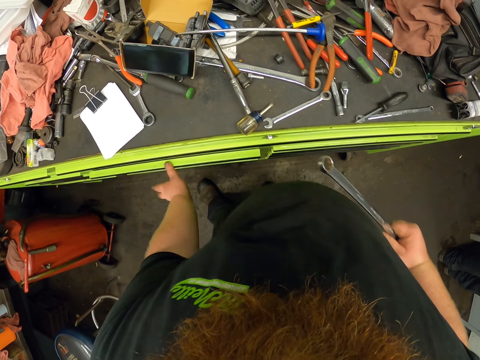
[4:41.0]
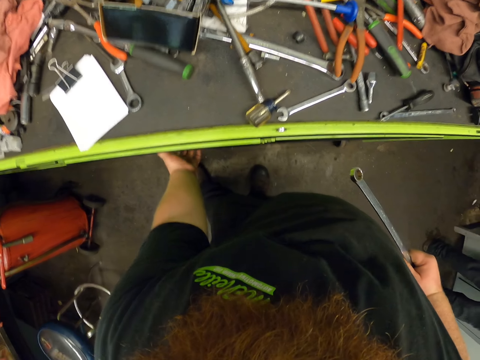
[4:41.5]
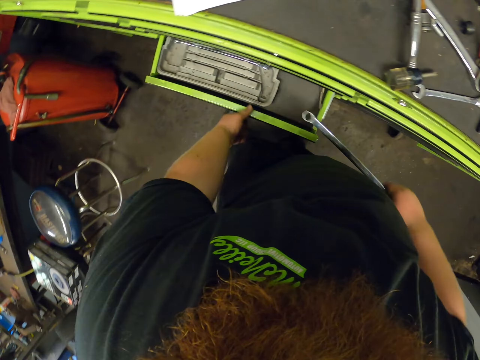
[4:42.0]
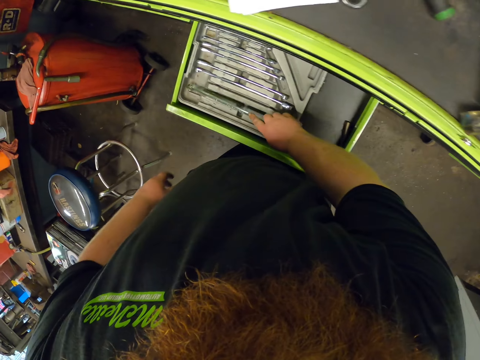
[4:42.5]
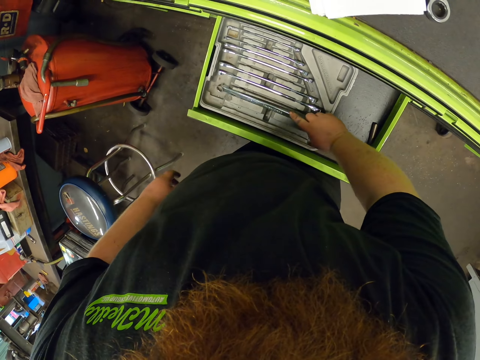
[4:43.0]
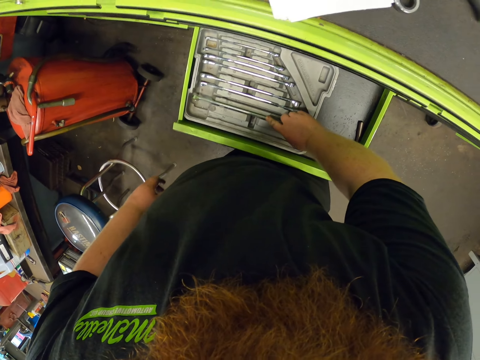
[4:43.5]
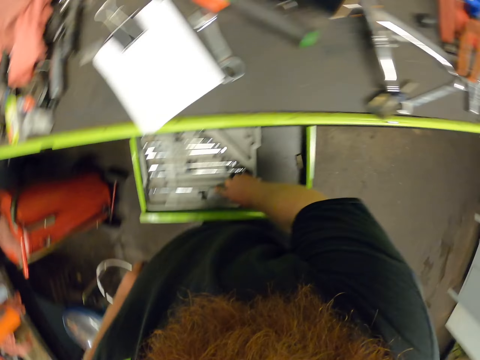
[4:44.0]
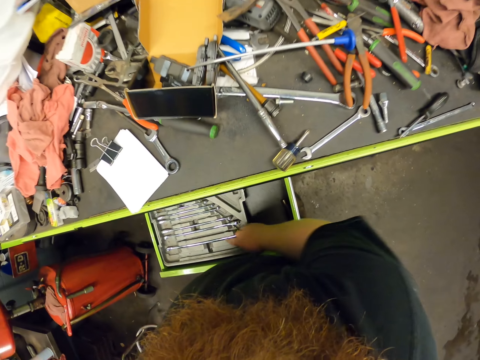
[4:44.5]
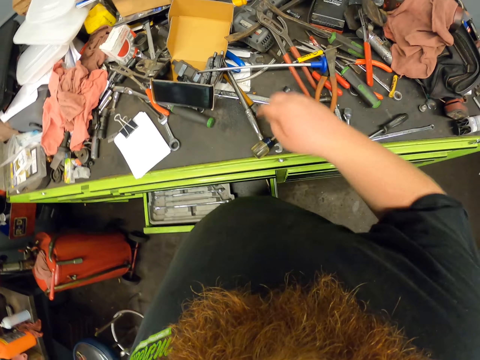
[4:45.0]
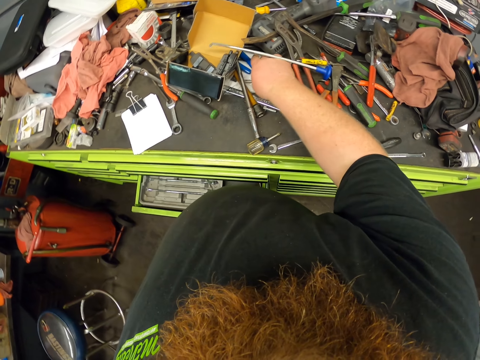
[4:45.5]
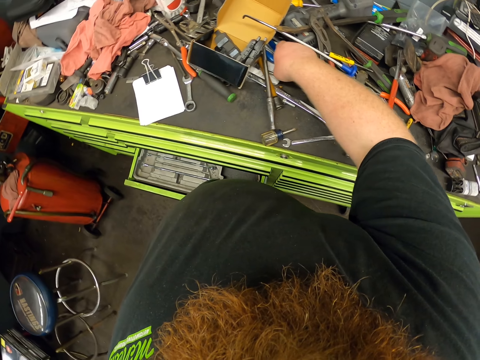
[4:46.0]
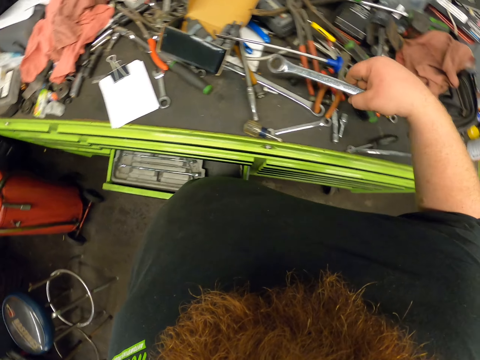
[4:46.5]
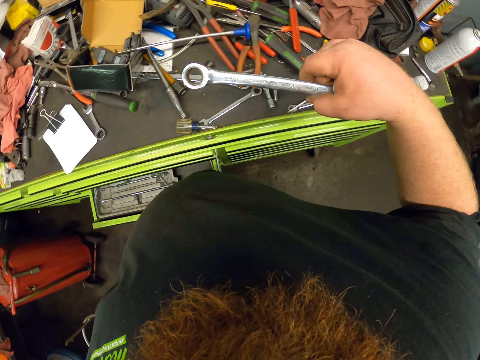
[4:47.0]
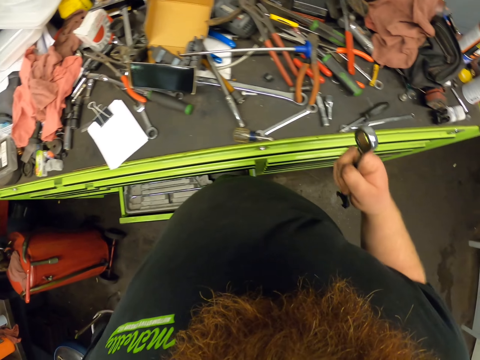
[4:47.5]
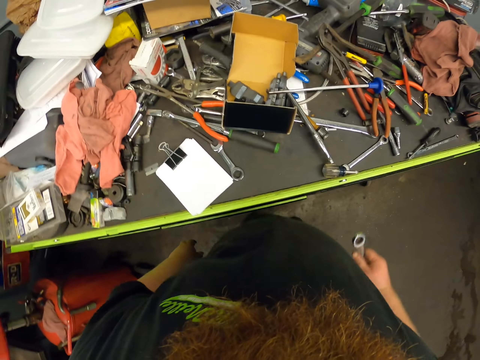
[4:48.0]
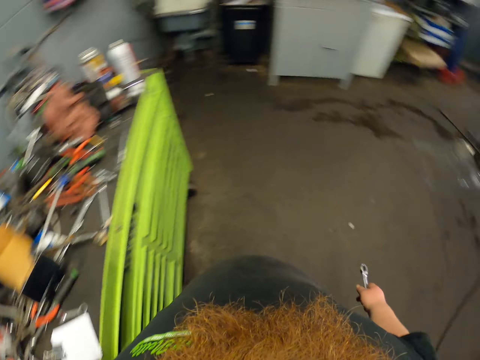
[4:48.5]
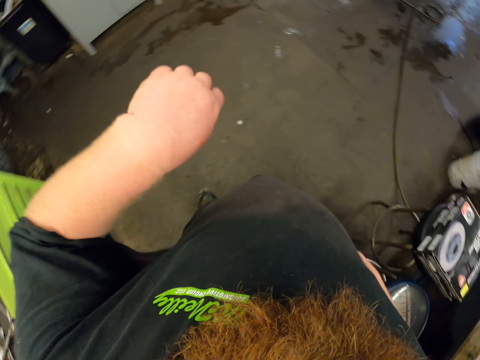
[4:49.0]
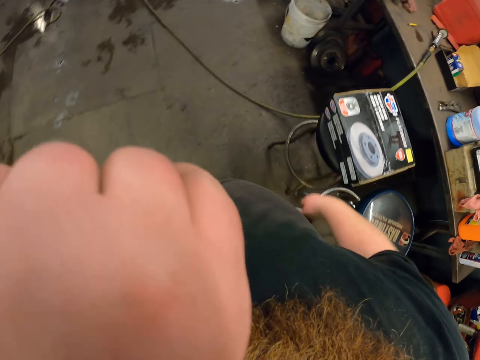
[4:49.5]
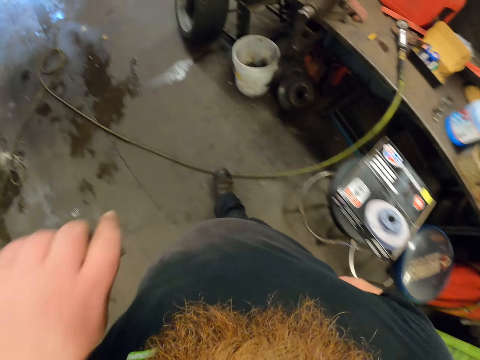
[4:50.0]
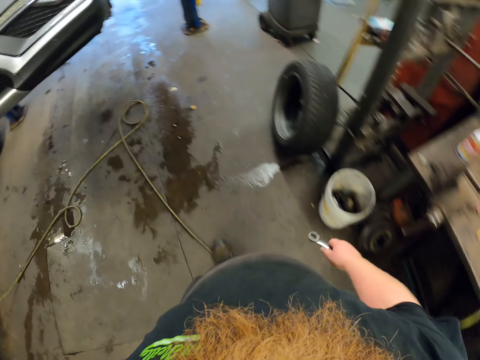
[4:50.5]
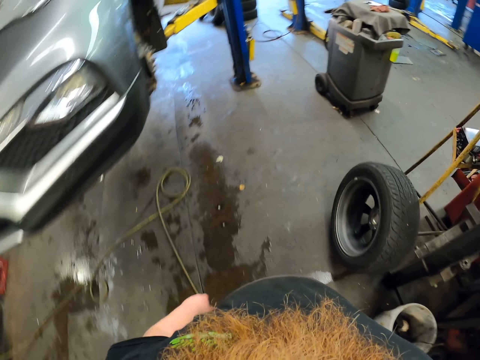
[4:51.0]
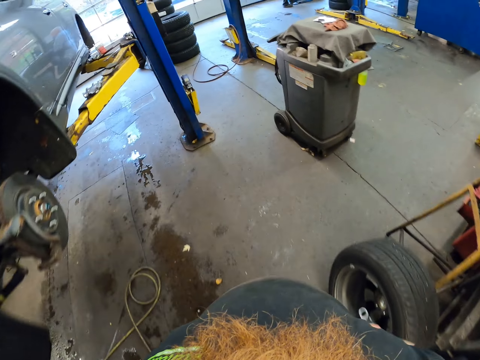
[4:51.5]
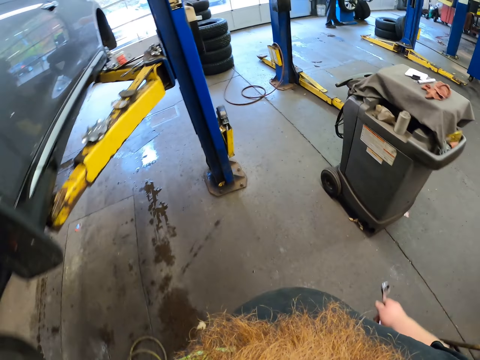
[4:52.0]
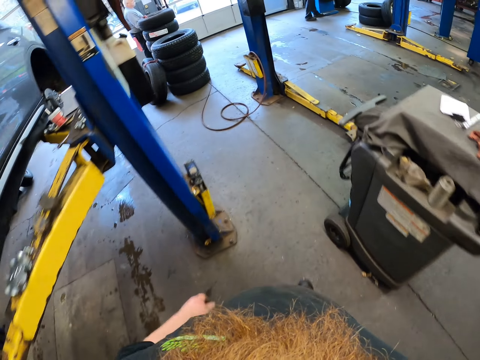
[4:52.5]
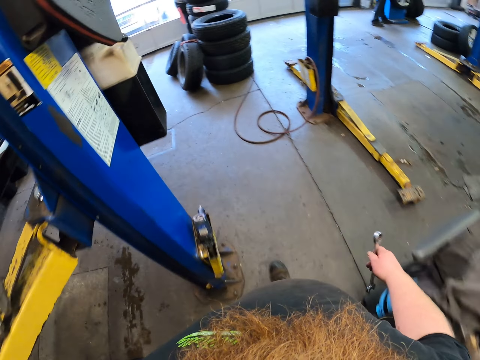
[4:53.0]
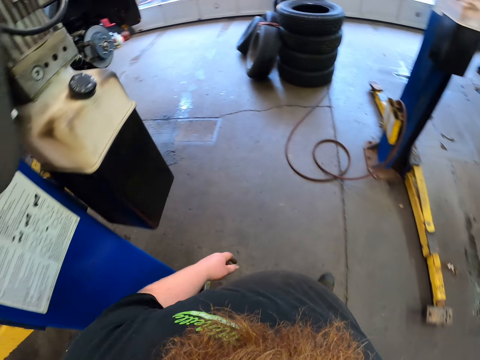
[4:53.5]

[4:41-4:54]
The camera wearer closes the drawer. They open the drawer. They put the ring spanner in the drawer. They close the drawer. They pick up the ring spanner on the cabinet. They look around and close the drawer. They walk and lift the hand up.

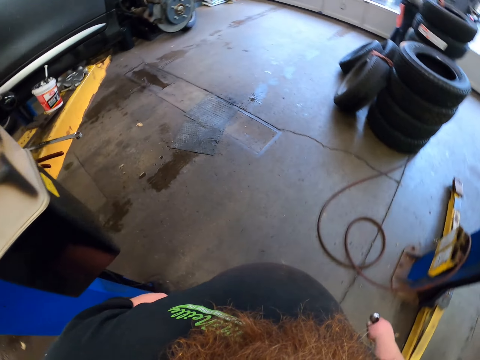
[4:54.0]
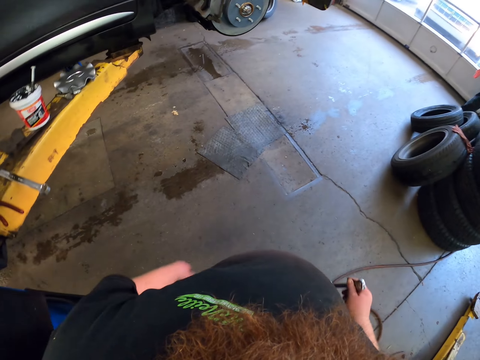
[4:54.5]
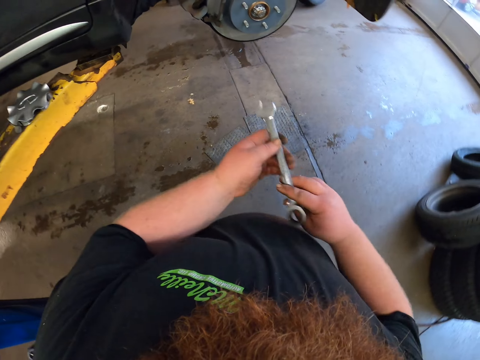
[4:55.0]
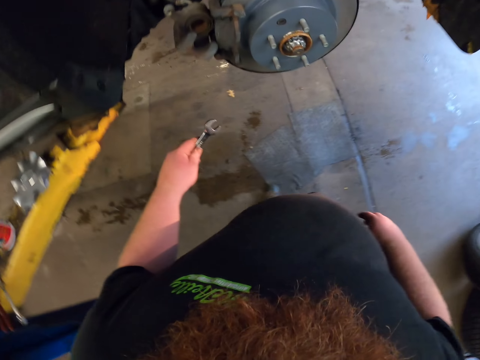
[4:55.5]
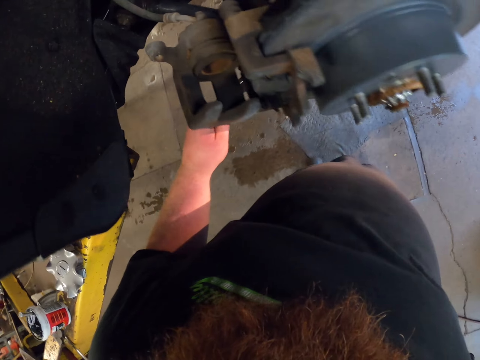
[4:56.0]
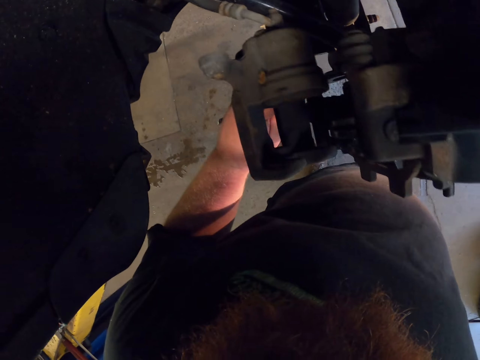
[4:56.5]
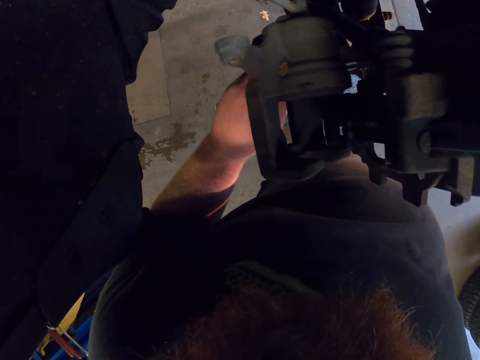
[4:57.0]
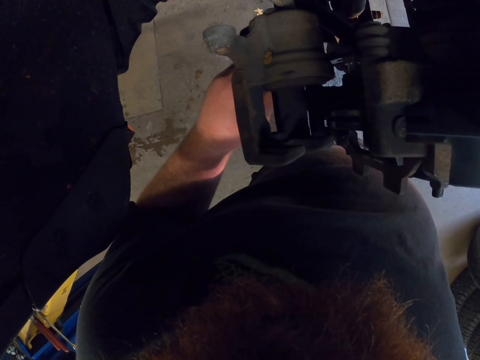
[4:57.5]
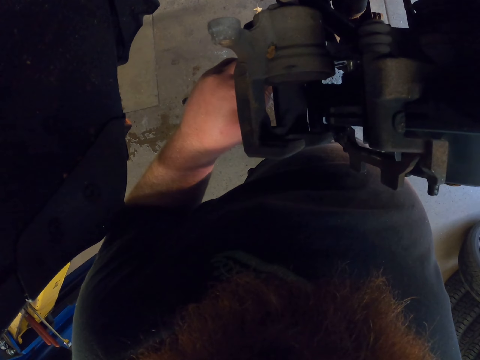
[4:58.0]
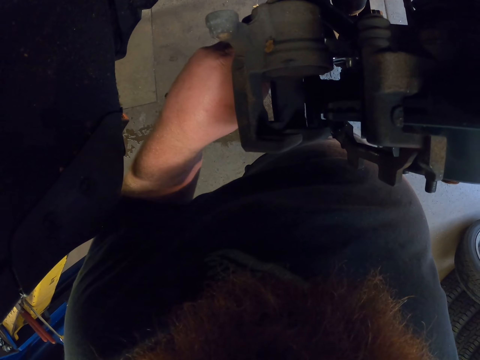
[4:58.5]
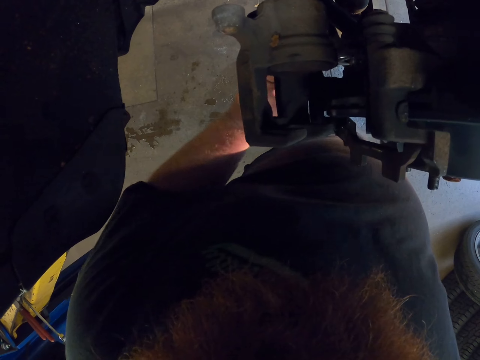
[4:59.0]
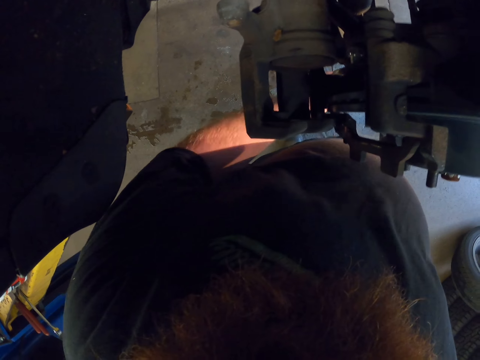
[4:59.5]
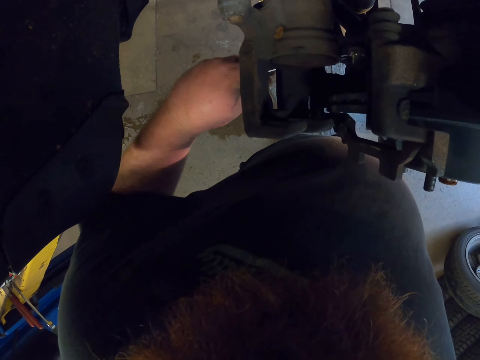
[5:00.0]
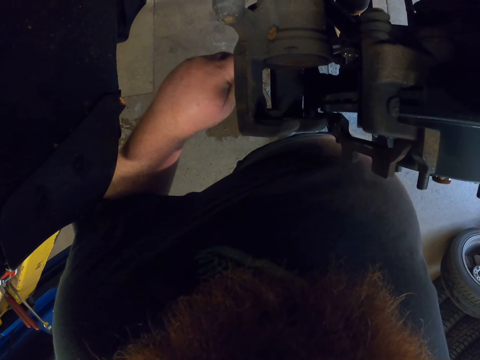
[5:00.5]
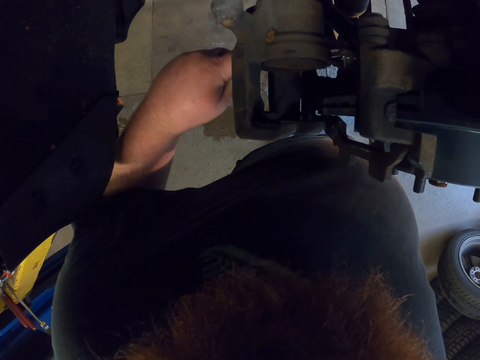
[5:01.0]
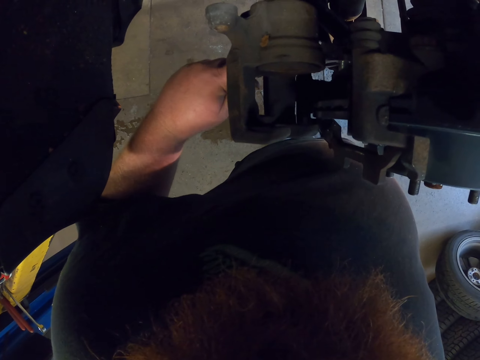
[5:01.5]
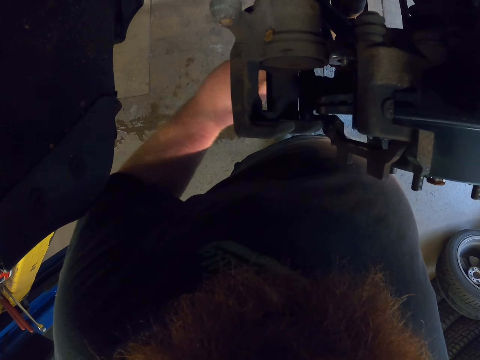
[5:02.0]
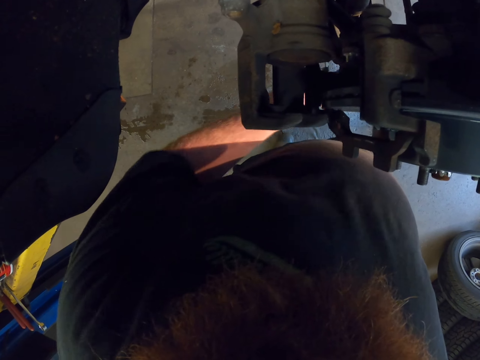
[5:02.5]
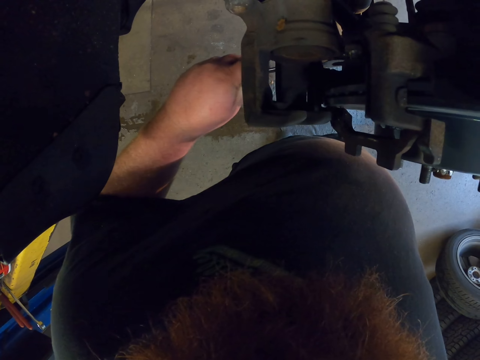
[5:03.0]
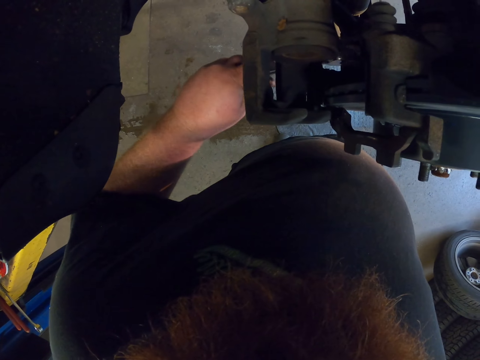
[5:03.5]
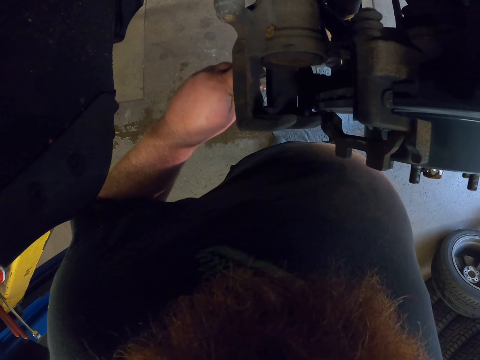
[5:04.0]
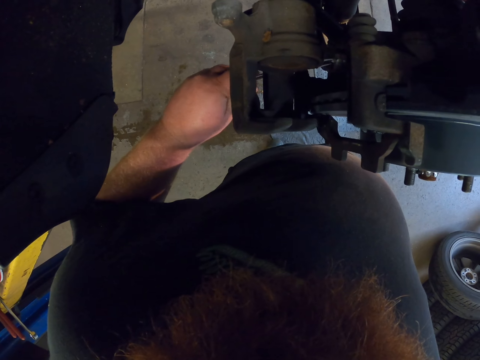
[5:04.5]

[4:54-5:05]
The camera wearer walks in the garage. They tighten the bolt with the spanner.

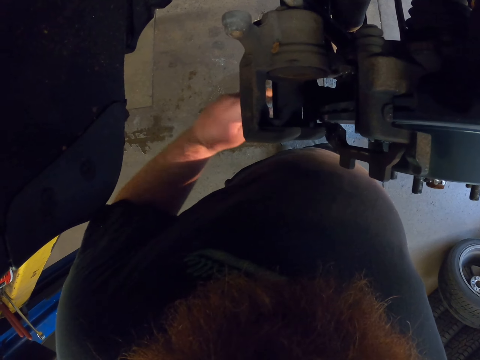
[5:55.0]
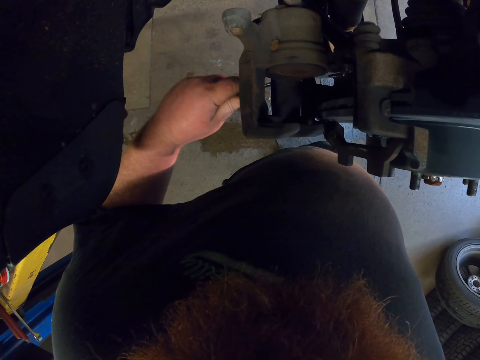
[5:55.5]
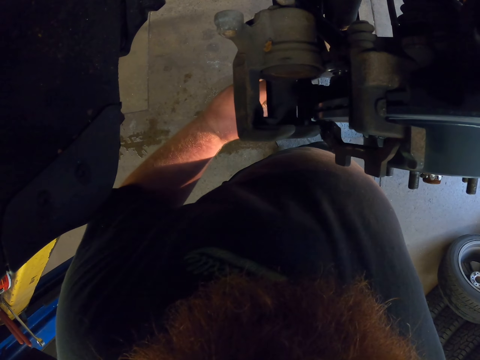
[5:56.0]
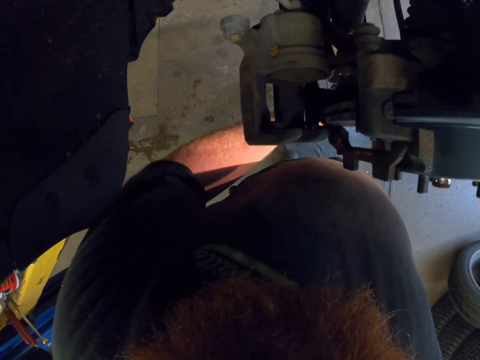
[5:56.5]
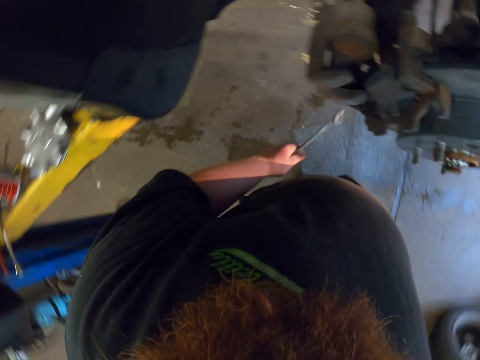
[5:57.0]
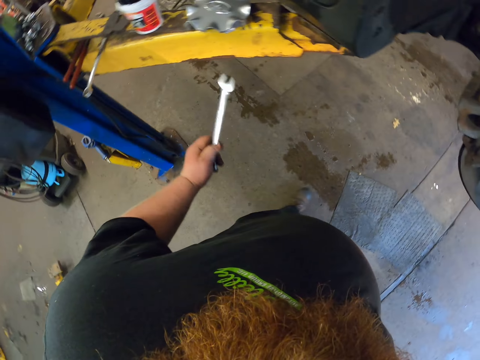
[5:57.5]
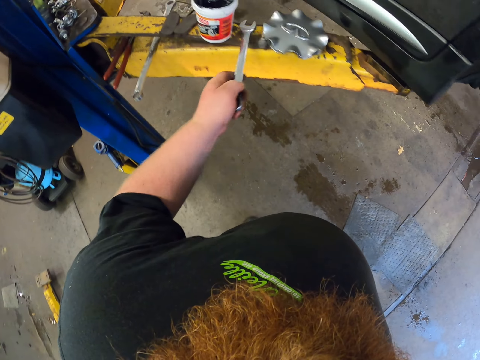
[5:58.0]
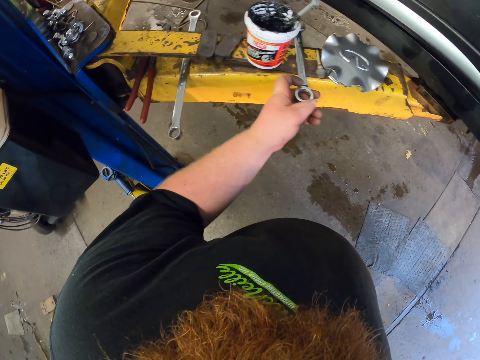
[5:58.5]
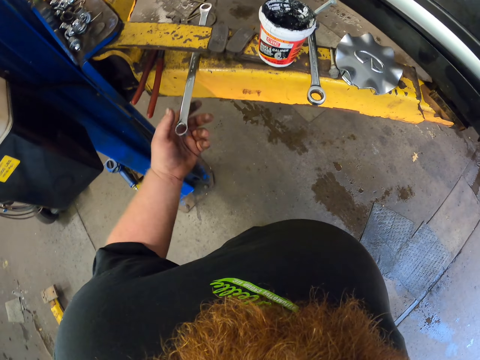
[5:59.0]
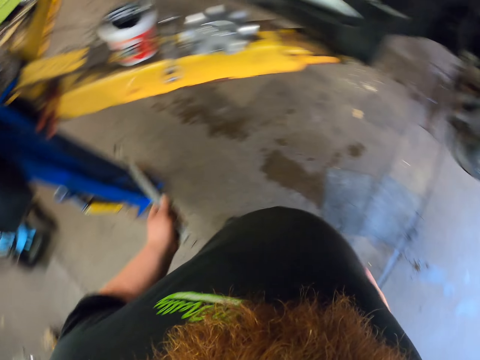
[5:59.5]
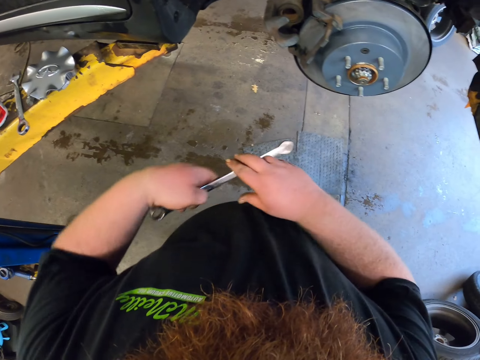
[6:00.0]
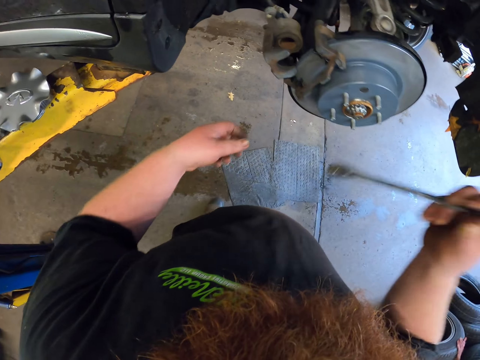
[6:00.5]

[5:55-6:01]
The camera wearer tightens a nut on the disc rotor. They look around. They put the ring spanner on the steel and move back. They pick up the ring spanner on the steel, hold the ring spanner in the hand and look around.
